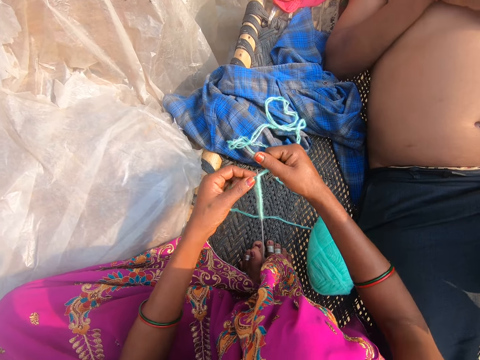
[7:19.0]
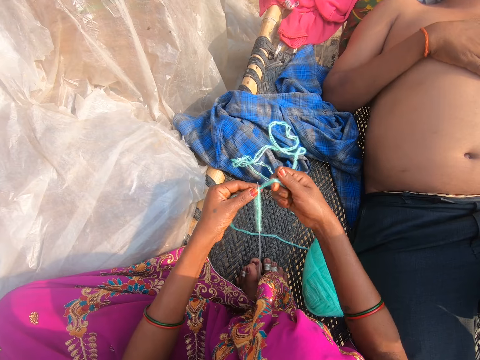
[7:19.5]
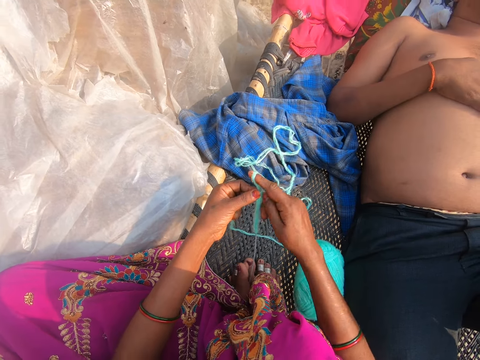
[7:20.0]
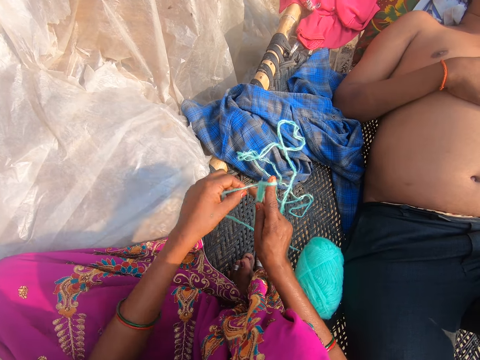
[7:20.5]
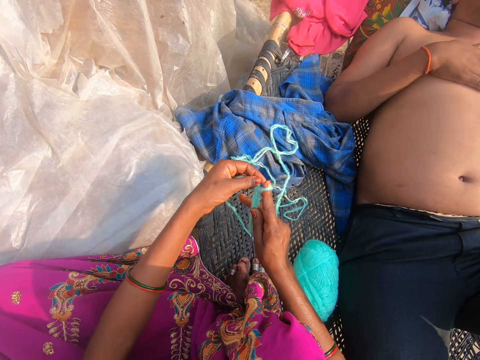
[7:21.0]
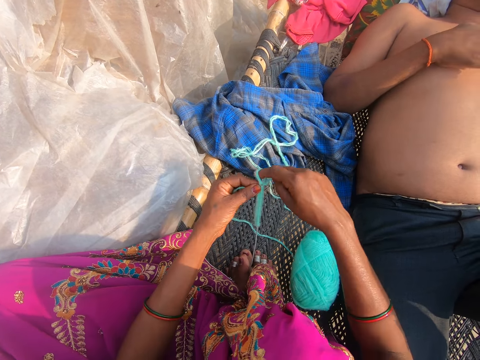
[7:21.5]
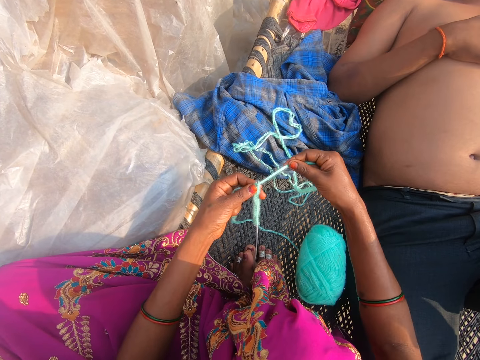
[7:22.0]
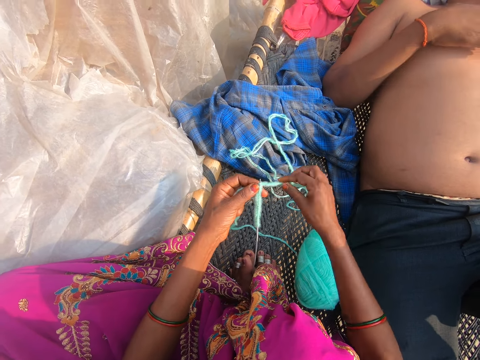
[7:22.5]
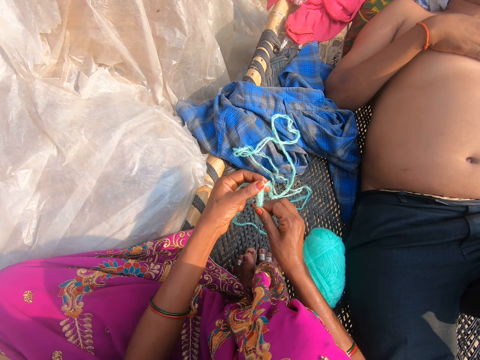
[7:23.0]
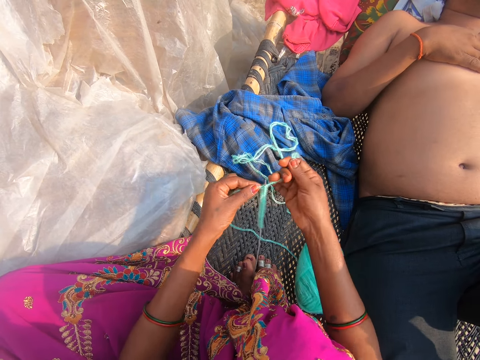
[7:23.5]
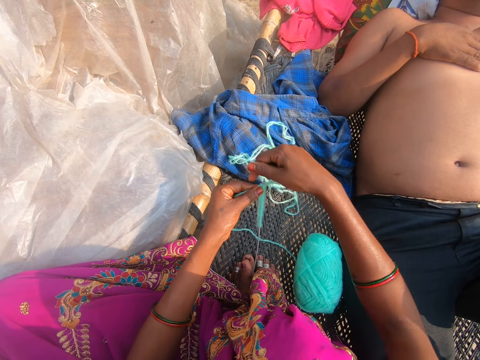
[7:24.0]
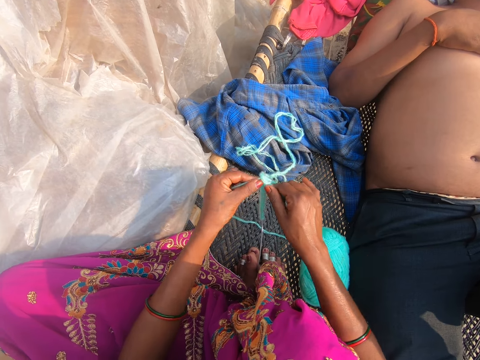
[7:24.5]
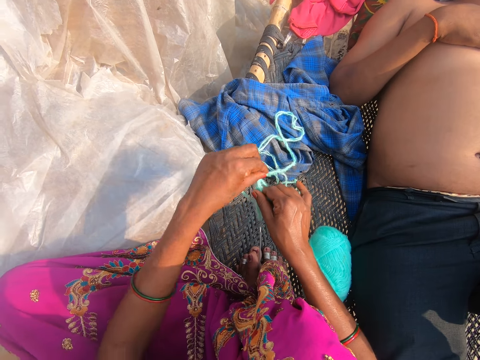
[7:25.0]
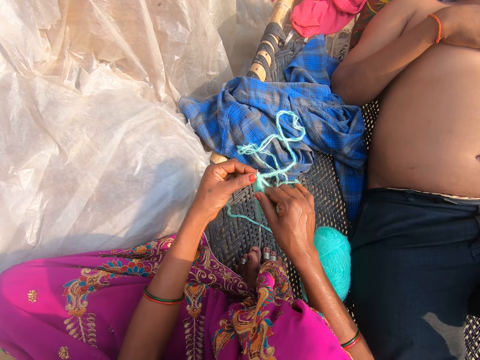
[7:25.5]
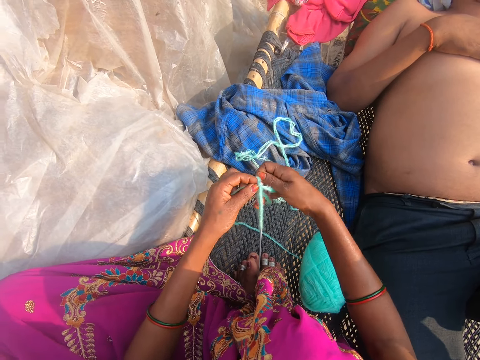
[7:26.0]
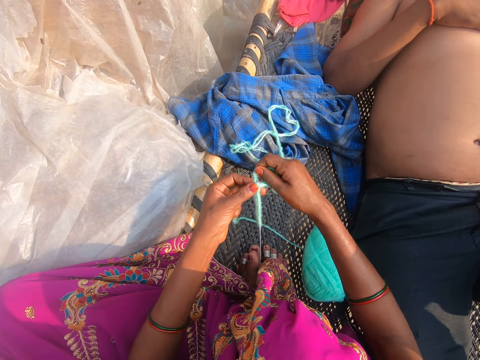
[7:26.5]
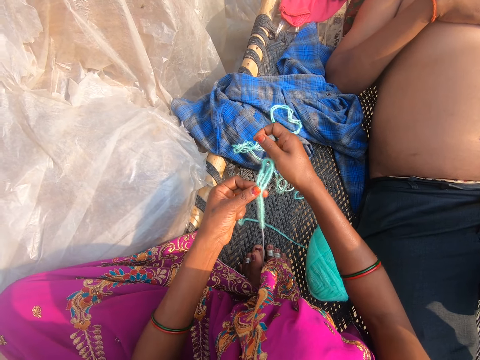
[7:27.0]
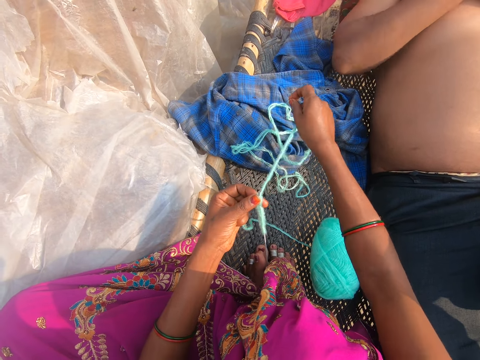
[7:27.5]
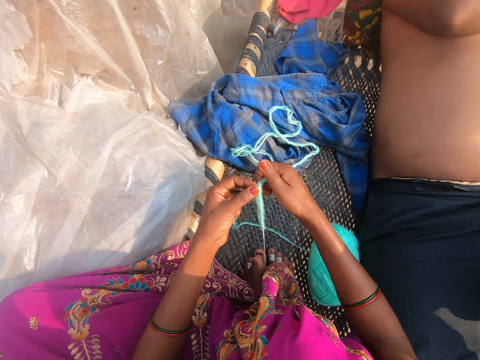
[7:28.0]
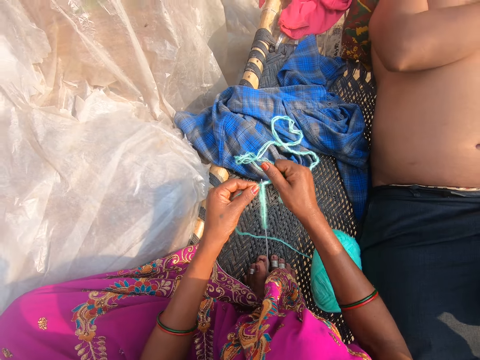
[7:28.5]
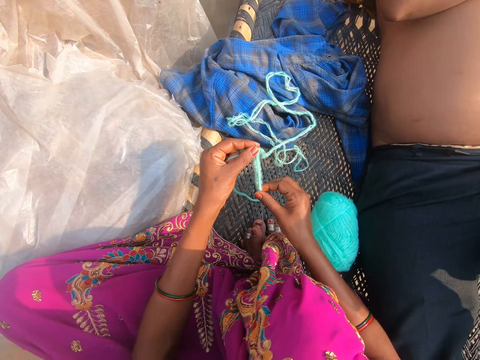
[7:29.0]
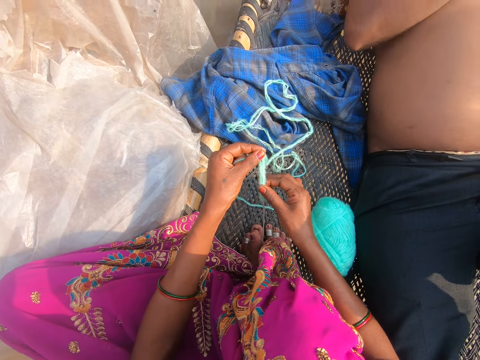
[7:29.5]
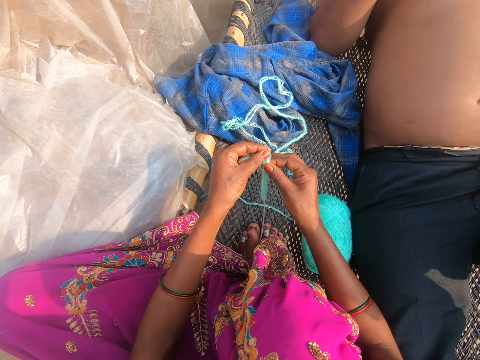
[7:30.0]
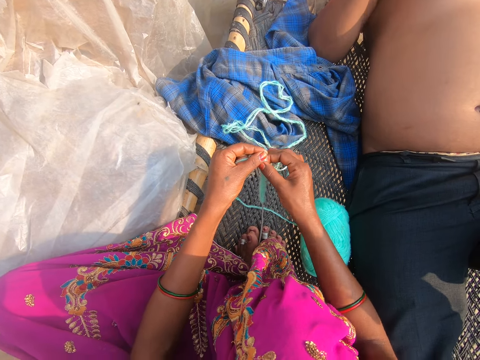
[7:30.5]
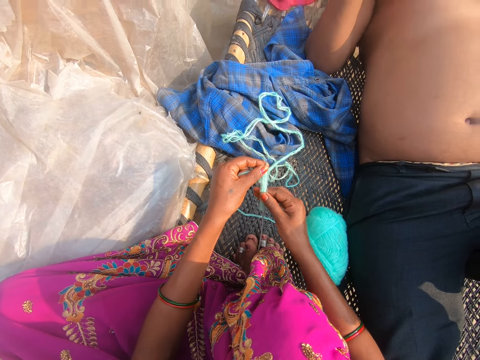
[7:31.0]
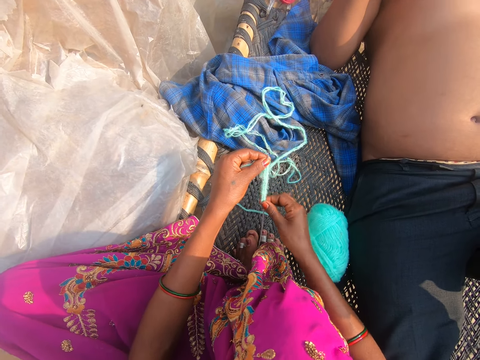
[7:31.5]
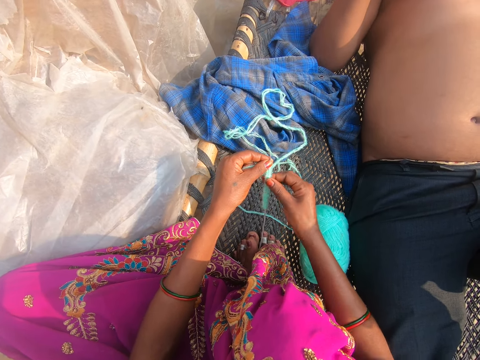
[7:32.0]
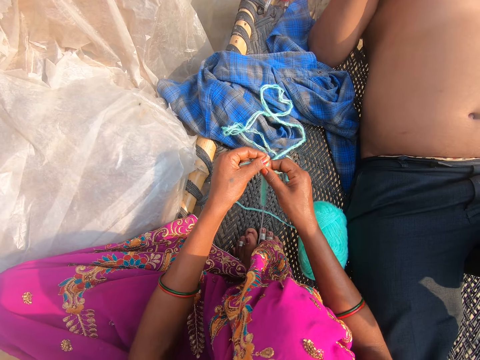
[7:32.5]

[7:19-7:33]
The camera wearer puts the thread around a crochet. They pull the thread. They put the thread around the crochet. They pull the thread. A man converses with the camera wearer. The camera wearer converses with the man.

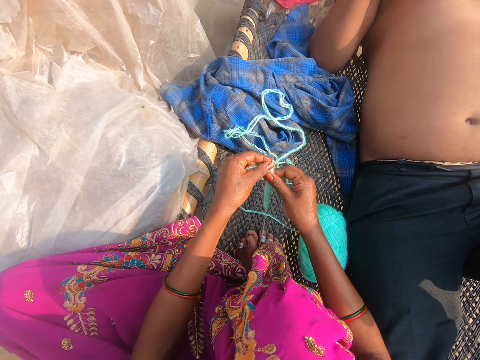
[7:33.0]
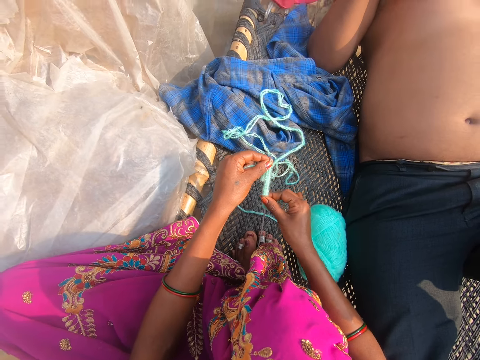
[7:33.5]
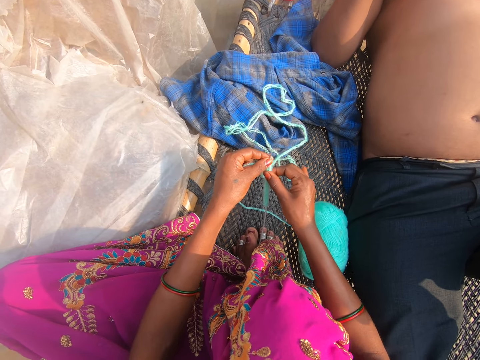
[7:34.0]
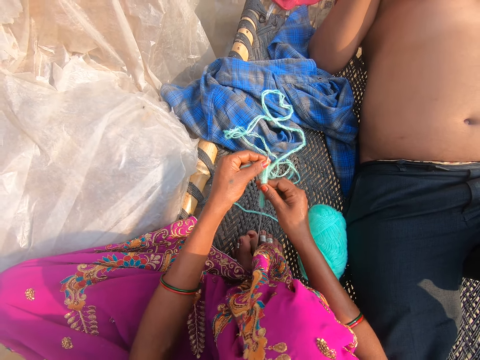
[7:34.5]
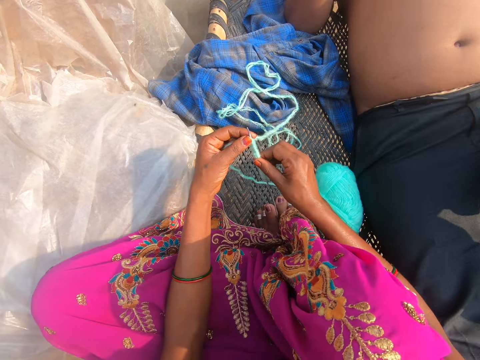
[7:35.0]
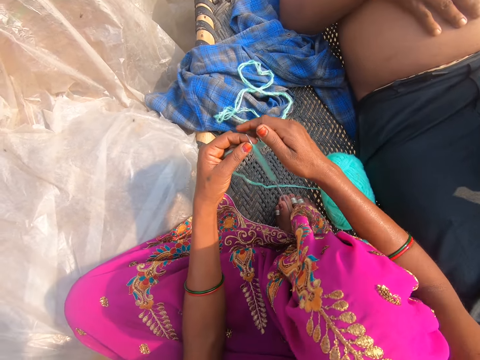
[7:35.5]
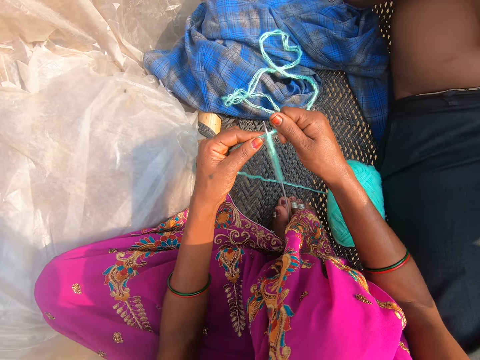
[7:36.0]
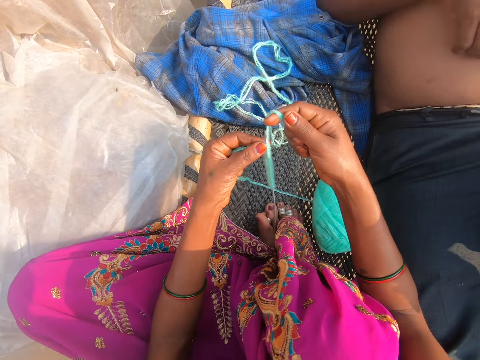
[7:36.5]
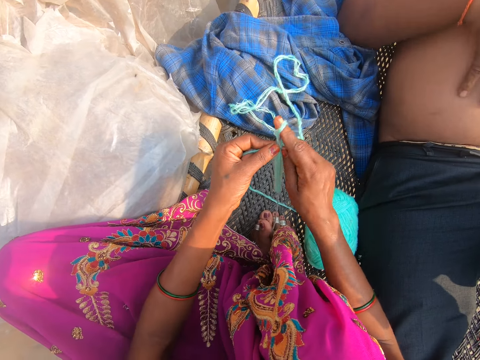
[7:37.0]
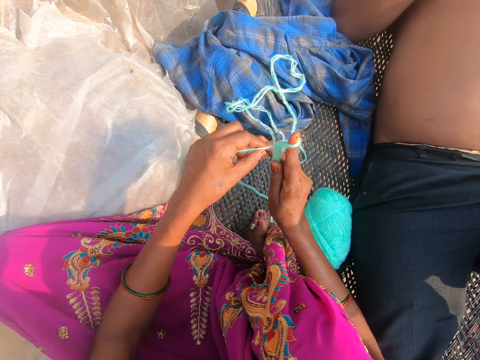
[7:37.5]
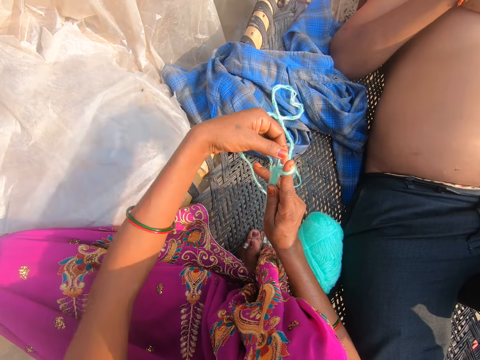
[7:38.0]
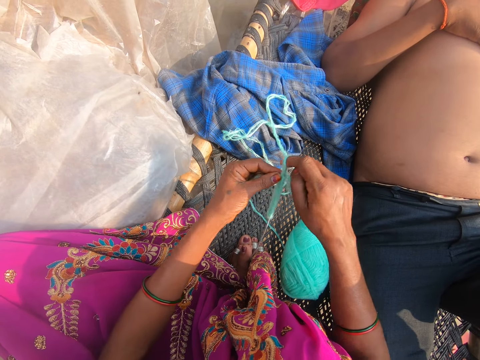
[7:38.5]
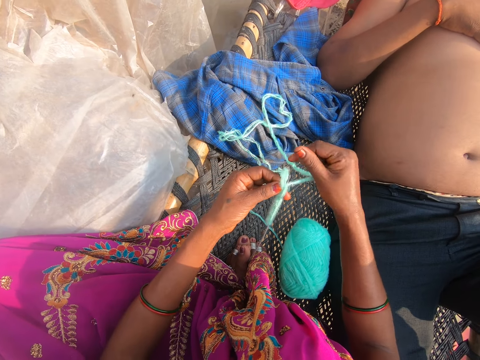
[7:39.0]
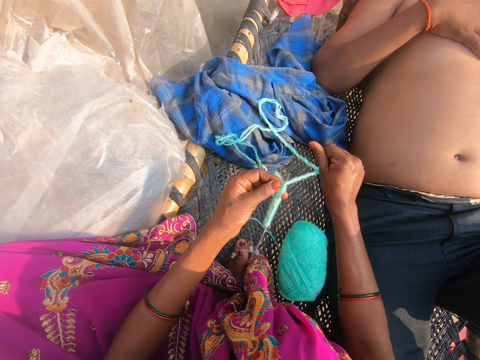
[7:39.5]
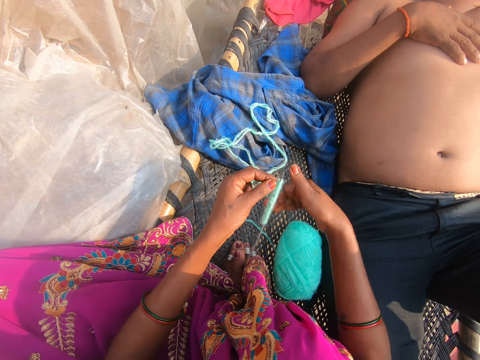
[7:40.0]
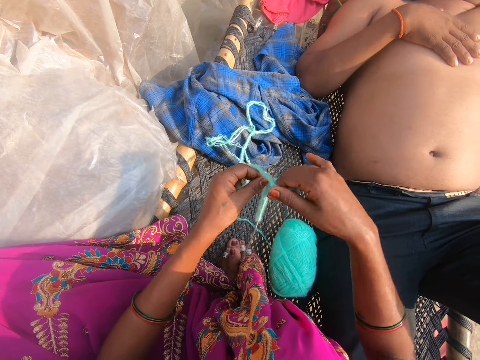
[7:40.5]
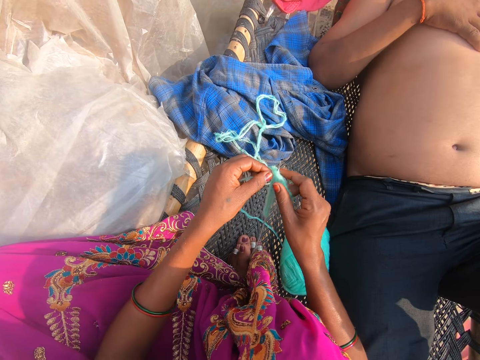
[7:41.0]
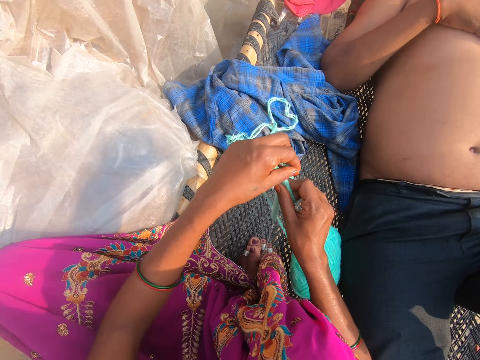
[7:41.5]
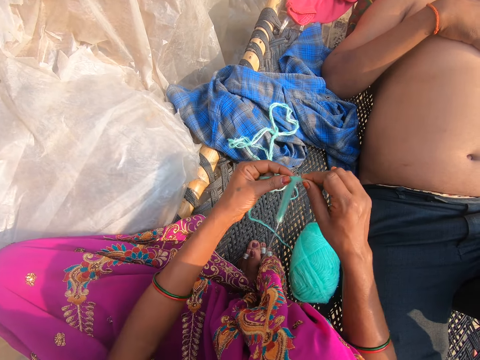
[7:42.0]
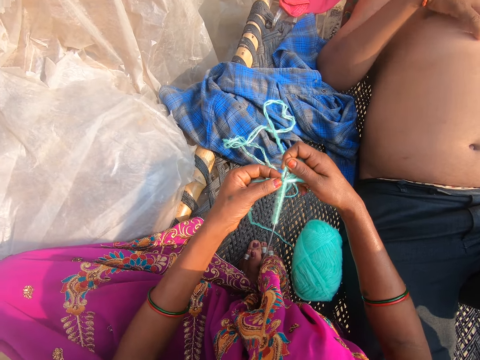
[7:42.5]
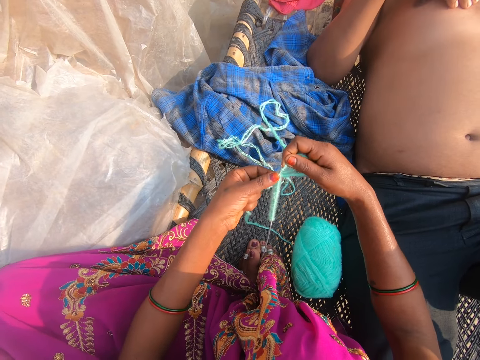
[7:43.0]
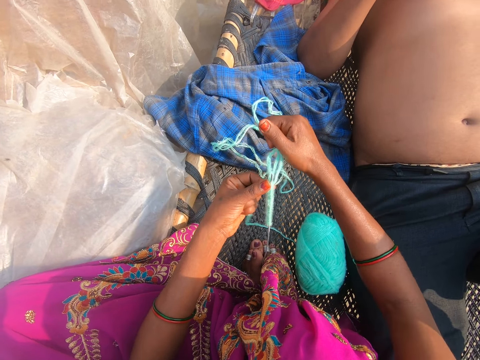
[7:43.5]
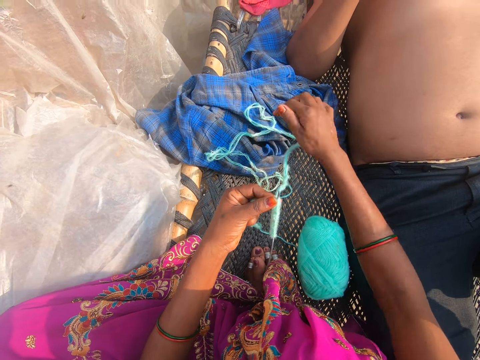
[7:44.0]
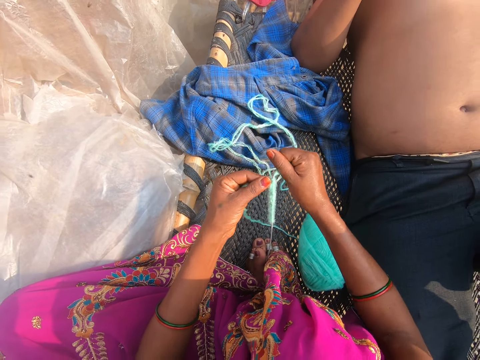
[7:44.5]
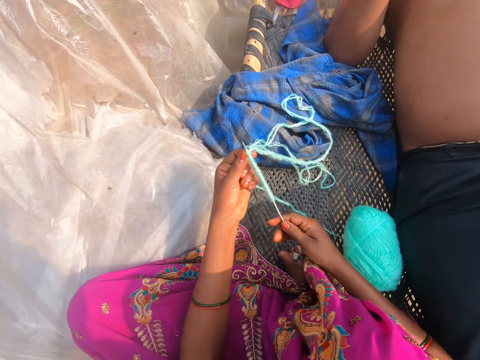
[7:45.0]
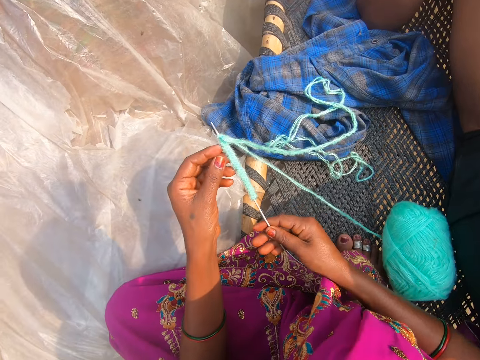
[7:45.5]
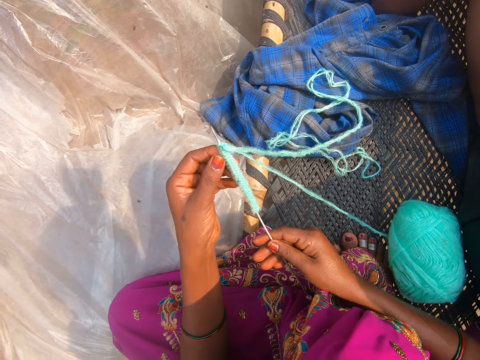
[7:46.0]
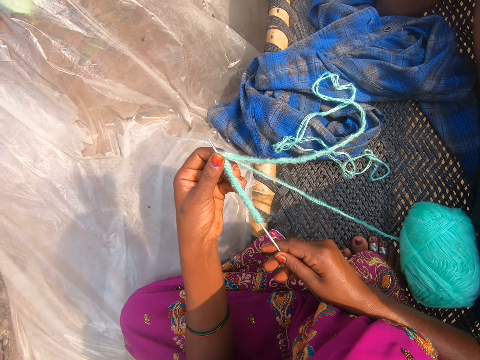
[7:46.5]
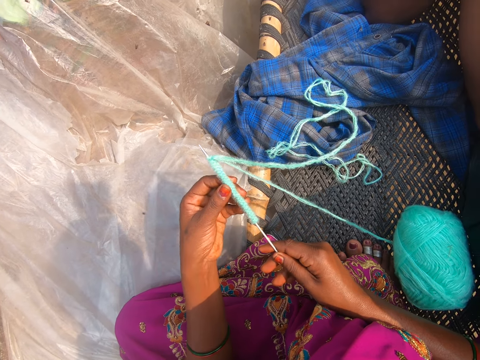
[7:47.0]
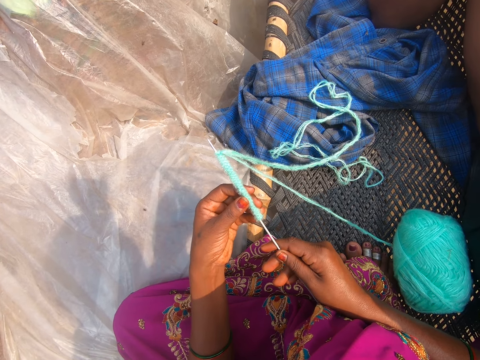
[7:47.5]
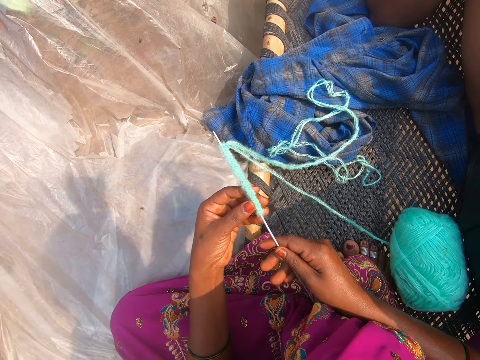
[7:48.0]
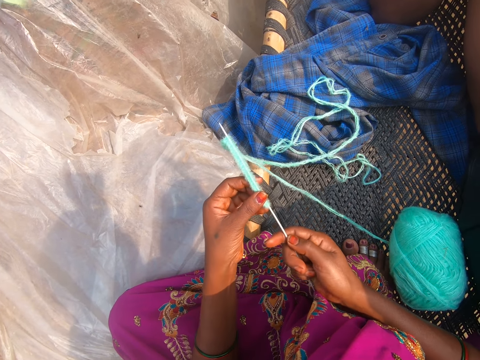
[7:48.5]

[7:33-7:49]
The camera wearer knits. They converse with a man. They put the thread around a crochet. They knit. They pull the thread. They converse with the man. The man converses with the camera wearer. The camera wearer puts the thread around the crochet. They converse with the man. They pull the thread. They lift up the crochet. The man converses with the camera wearer. The camera wearer checks on the crochet and the thread. They converse with the man.
